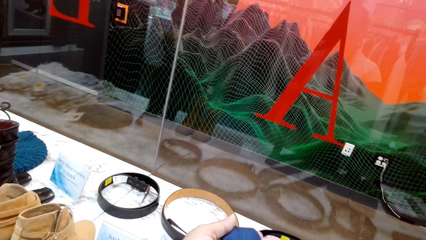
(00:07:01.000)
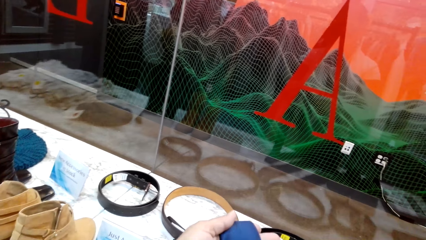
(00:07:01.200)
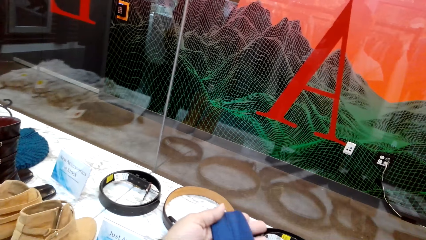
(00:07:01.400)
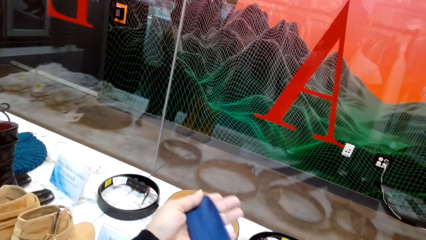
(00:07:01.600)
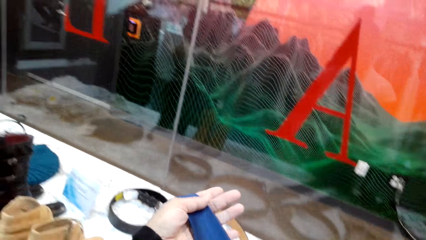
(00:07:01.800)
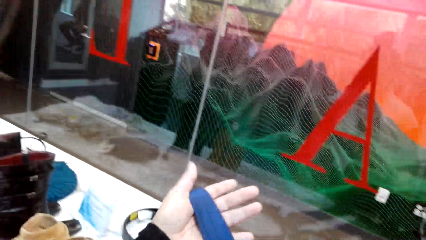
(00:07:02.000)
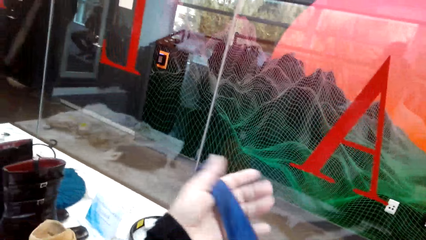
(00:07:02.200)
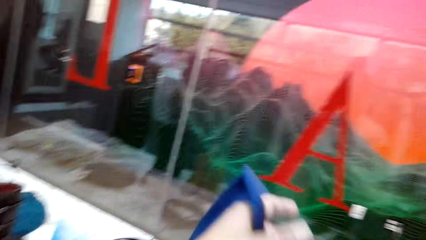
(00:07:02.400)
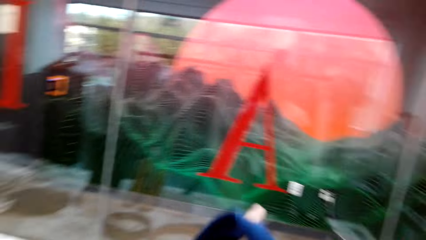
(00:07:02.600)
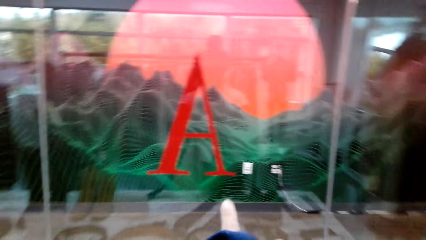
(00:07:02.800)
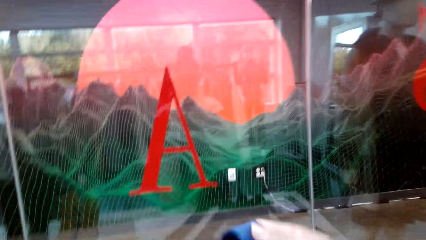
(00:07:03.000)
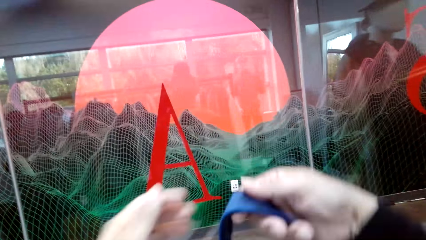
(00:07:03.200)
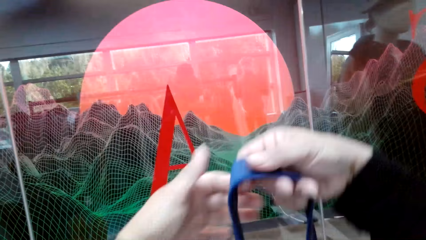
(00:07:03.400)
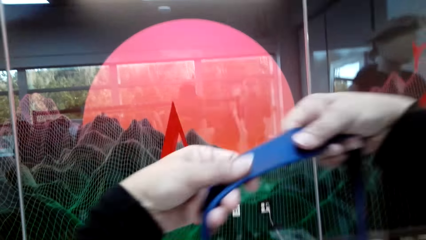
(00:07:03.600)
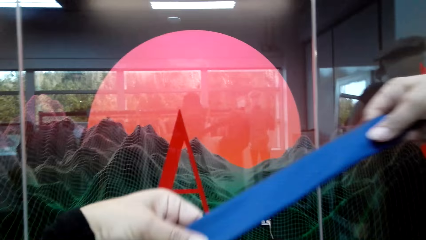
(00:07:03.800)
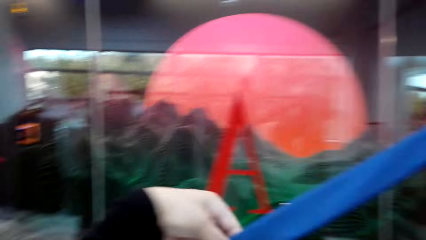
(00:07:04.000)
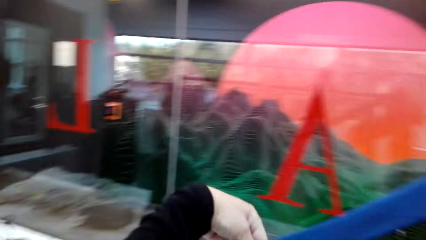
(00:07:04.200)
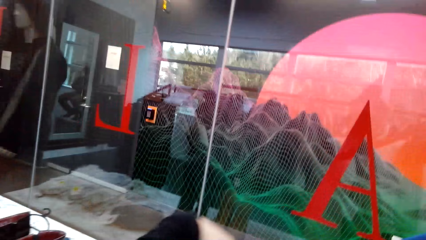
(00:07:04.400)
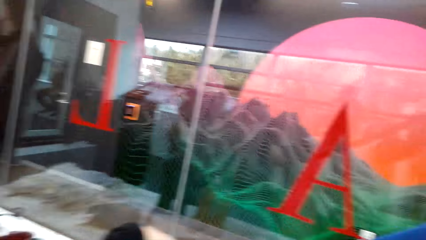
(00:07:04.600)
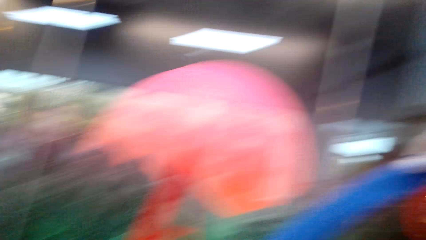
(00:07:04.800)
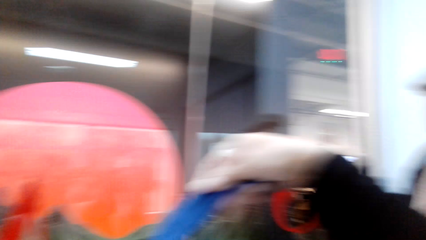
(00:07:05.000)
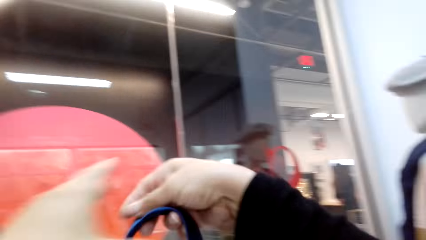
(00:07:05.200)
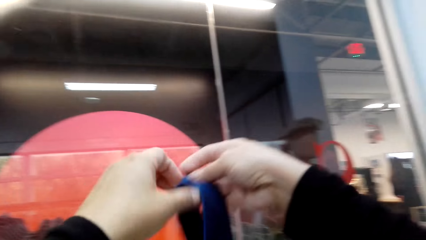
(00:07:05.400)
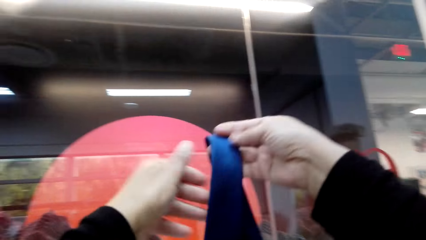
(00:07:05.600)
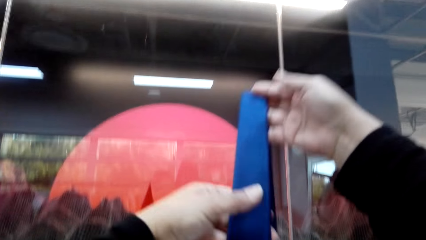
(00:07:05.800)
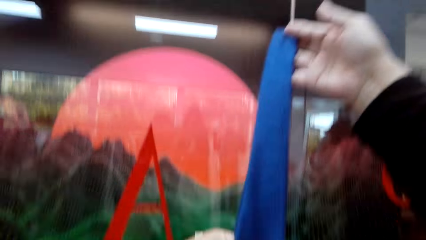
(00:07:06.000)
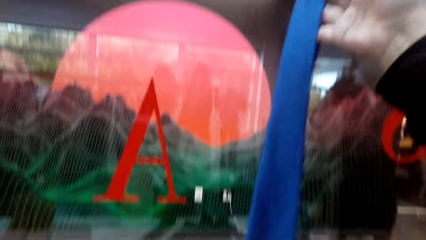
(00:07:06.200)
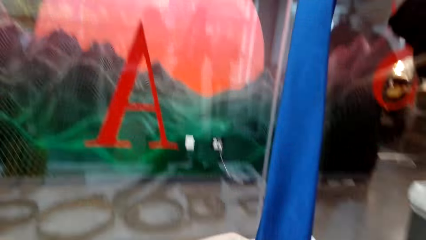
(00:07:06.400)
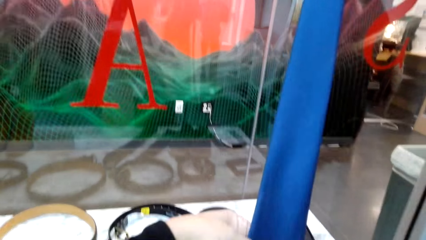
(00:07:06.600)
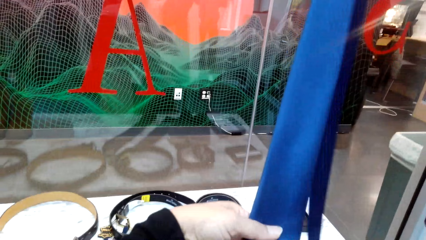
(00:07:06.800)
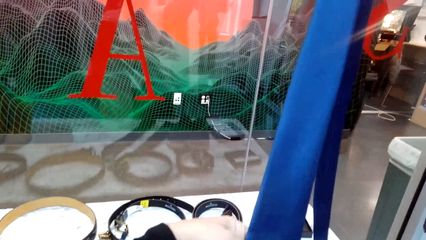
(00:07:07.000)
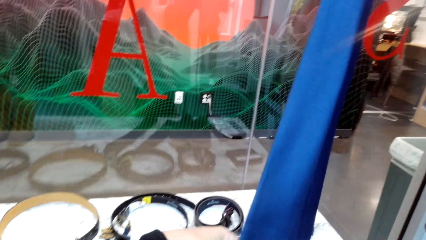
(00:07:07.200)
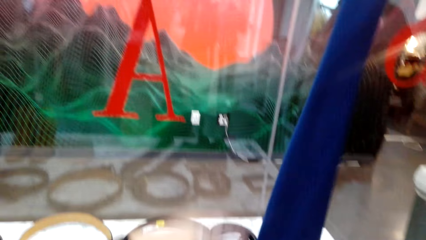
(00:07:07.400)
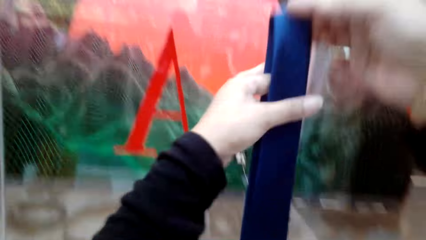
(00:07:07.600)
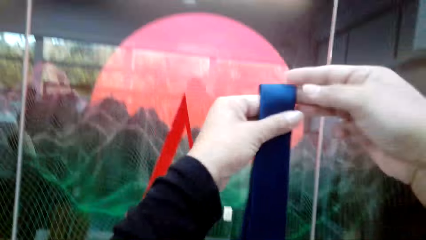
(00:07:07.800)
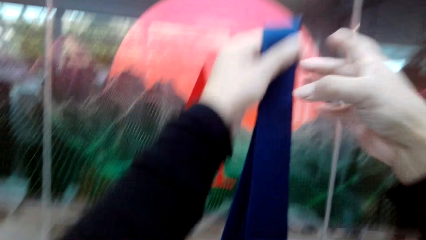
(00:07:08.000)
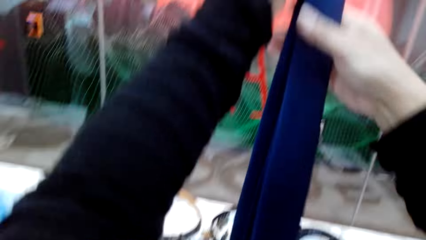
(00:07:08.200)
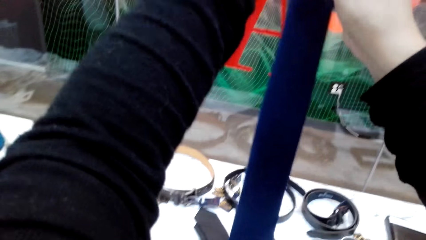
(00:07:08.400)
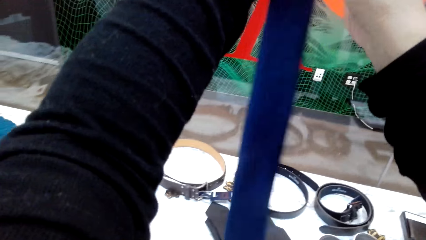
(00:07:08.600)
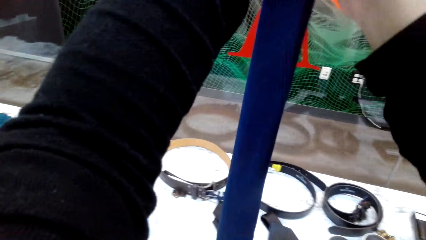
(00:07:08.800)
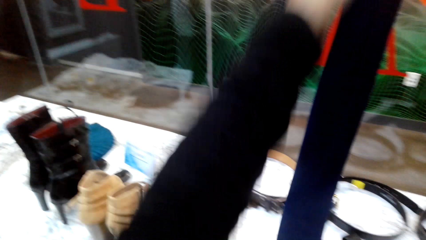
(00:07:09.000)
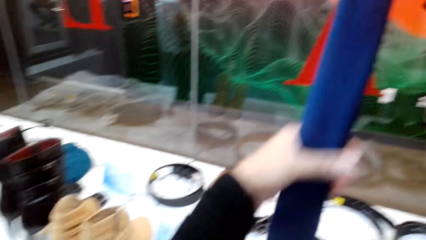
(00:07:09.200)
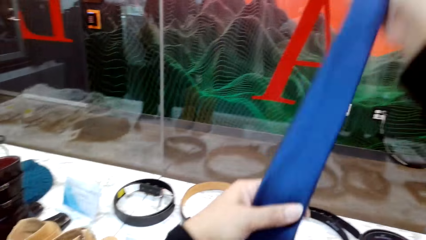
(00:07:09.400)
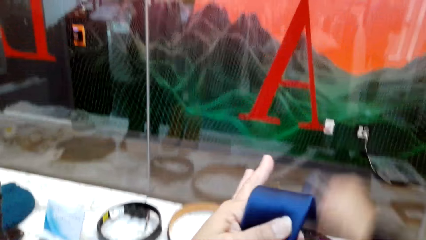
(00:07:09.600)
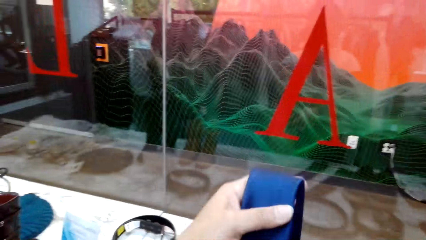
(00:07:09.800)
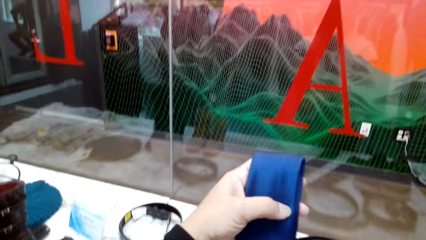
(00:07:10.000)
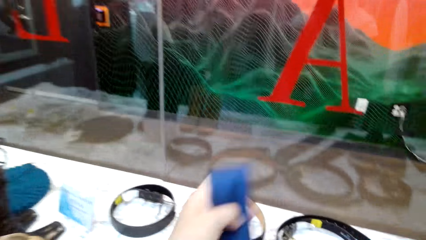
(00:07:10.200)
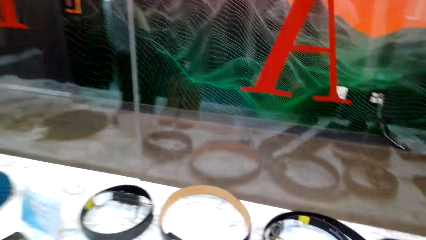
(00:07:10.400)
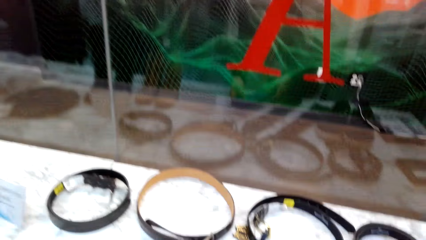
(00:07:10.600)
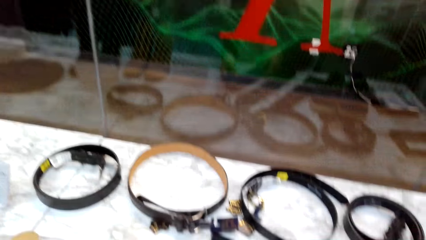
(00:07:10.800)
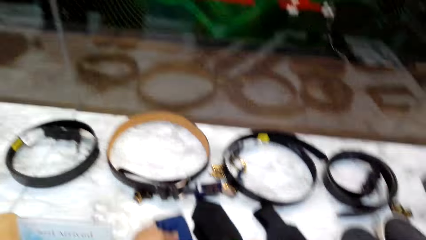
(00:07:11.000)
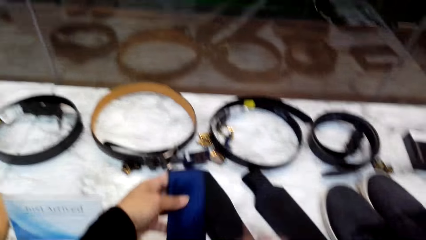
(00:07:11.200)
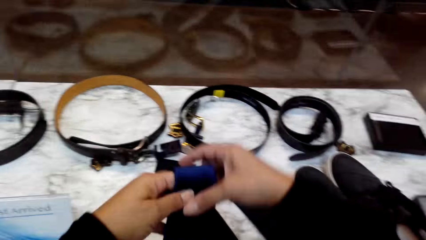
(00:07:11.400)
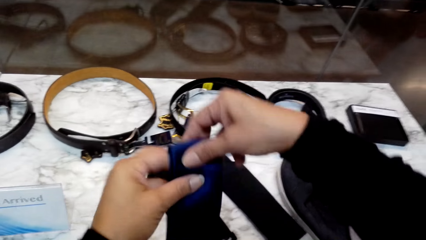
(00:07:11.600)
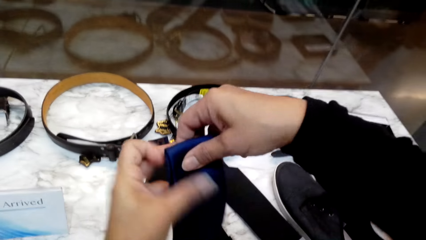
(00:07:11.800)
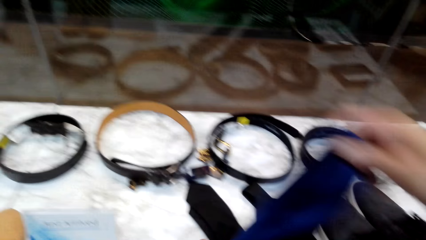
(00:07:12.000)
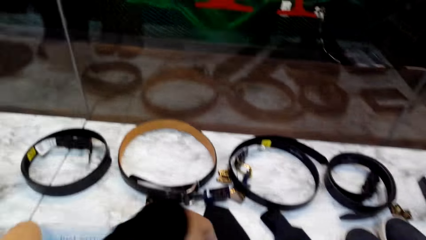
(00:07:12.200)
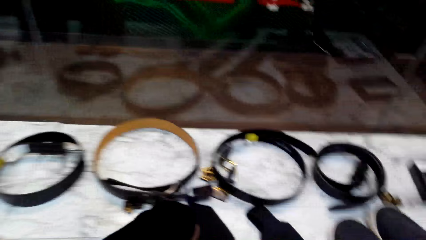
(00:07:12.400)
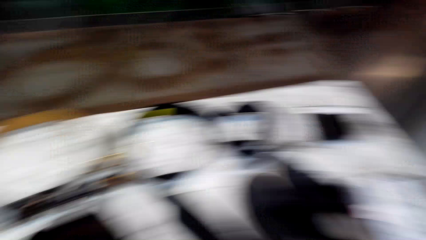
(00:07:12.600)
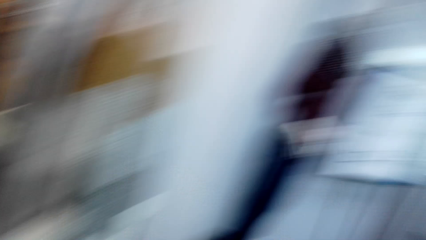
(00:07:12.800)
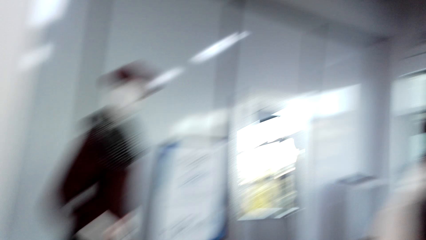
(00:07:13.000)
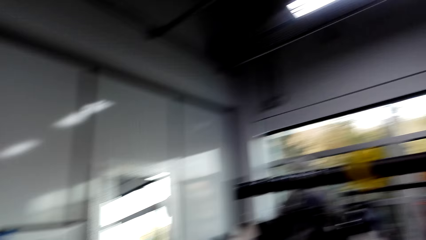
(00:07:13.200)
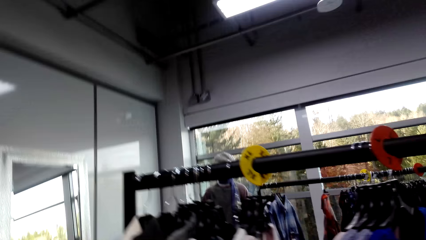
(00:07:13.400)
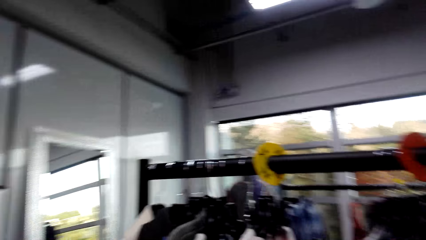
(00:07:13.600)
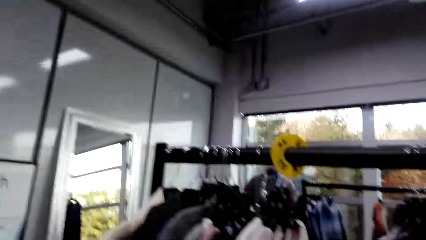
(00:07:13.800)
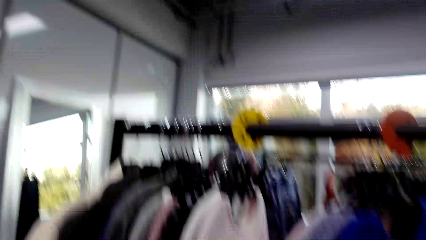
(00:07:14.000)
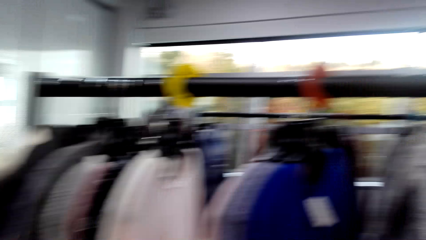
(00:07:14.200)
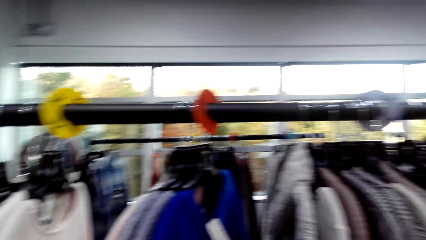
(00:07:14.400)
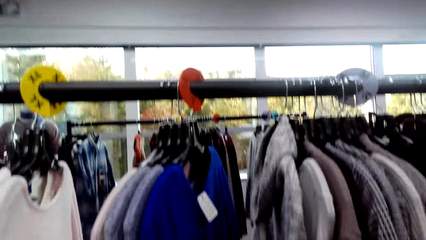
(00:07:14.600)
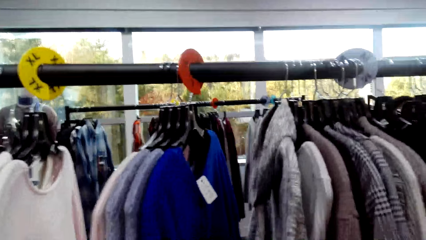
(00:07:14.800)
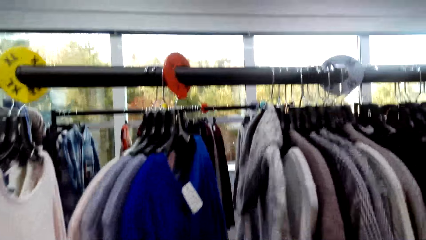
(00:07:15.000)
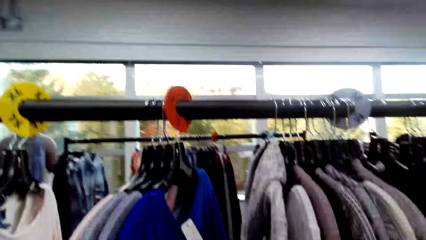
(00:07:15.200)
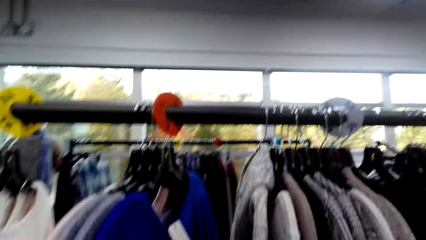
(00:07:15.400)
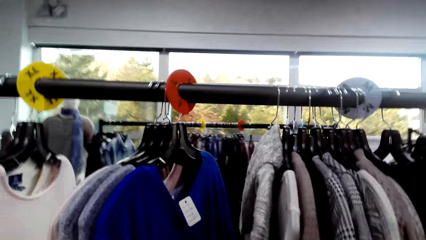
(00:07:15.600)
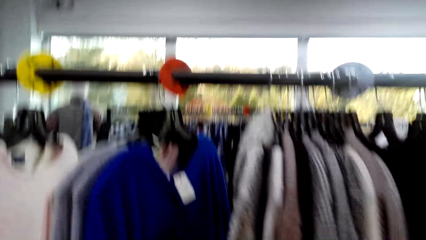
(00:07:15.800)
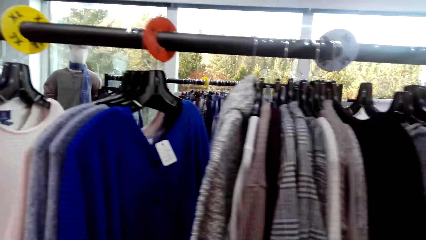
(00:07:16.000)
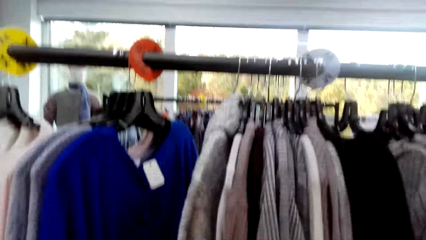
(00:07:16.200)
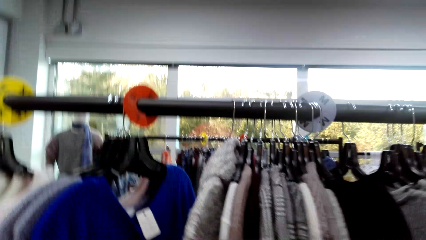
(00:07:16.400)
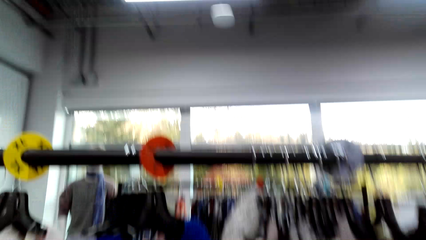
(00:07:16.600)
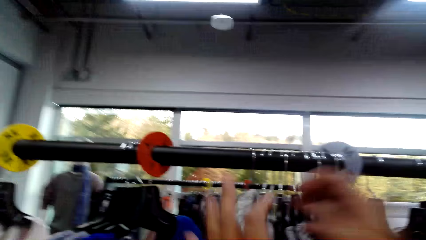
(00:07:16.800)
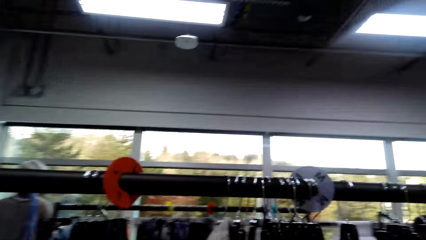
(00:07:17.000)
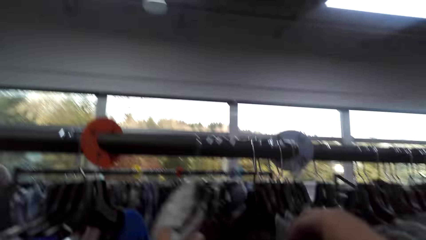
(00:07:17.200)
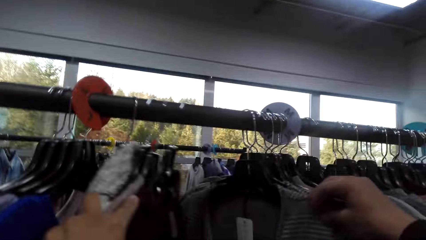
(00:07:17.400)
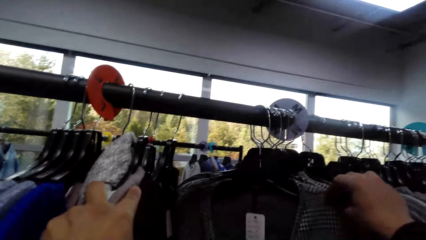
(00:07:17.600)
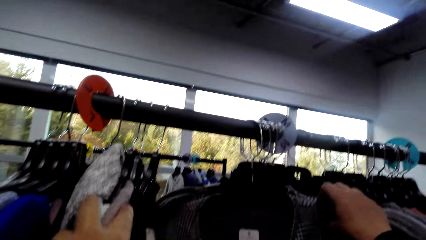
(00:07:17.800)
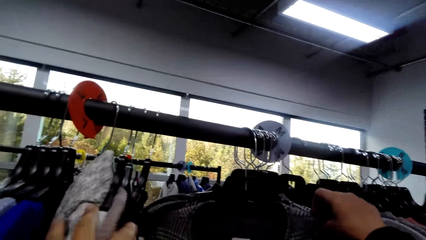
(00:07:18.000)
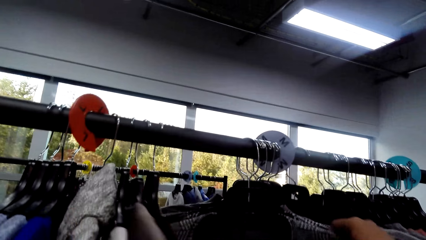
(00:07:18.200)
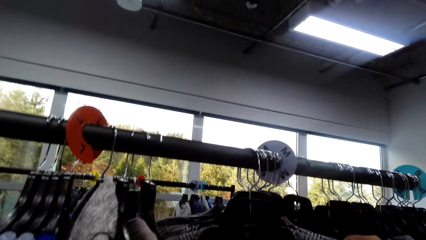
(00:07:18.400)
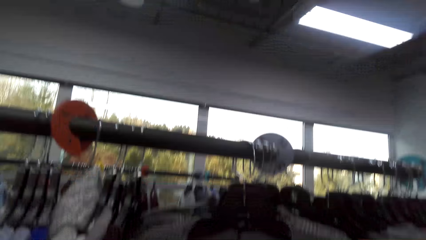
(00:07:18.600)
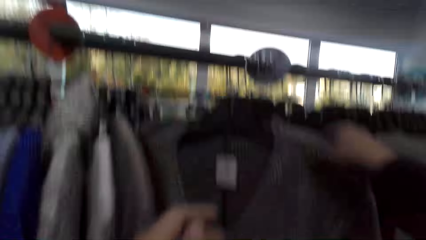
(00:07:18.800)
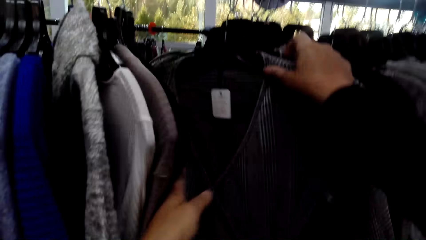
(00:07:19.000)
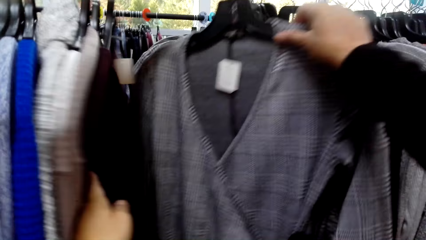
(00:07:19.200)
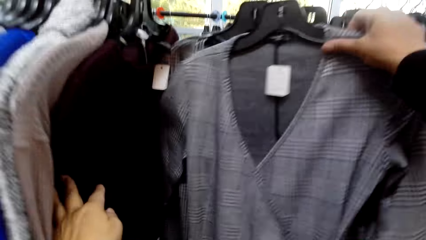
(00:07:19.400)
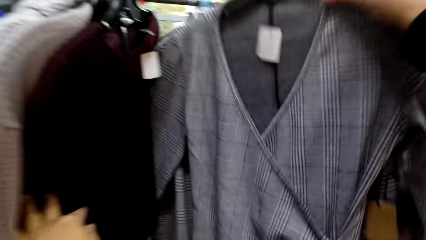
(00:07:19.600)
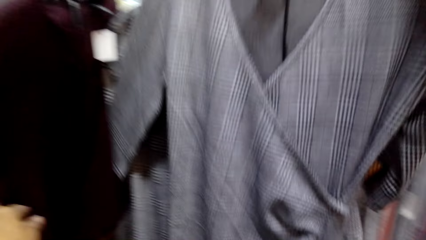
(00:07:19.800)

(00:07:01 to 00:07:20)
The camera wearer folds the neck tie. They place the neck tie on the table. They interact with a man. The camera wearer looks around. They browse through the clothes. They look at the tops on the stand.
